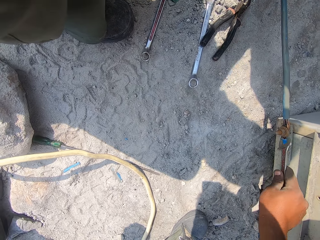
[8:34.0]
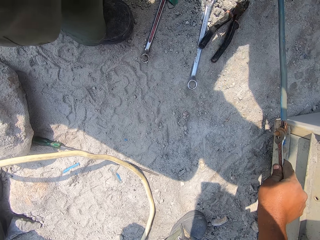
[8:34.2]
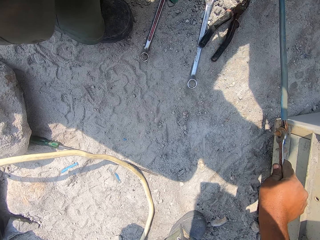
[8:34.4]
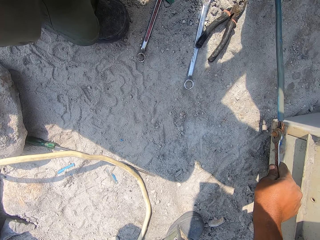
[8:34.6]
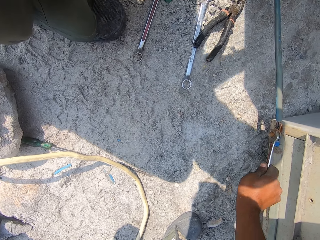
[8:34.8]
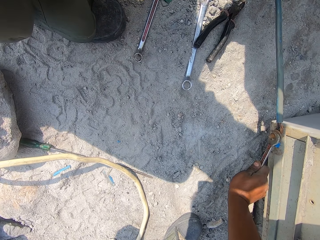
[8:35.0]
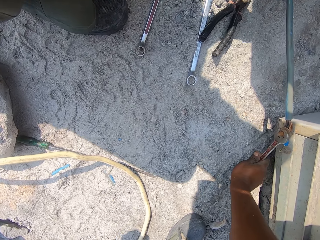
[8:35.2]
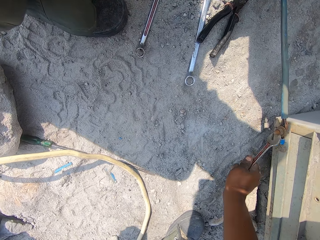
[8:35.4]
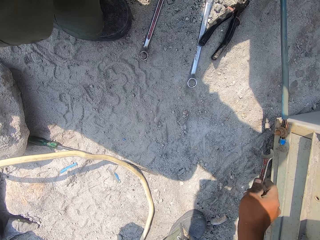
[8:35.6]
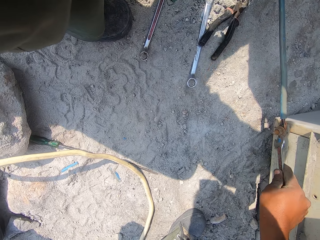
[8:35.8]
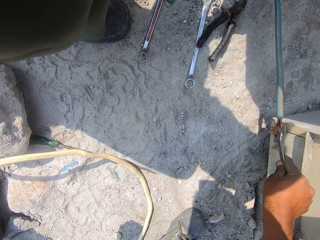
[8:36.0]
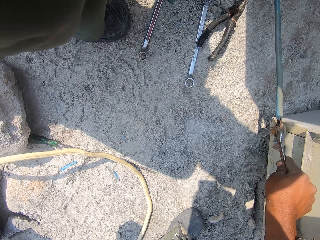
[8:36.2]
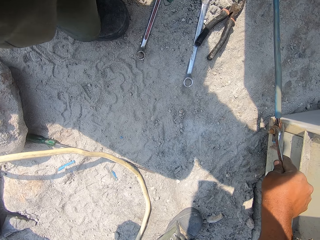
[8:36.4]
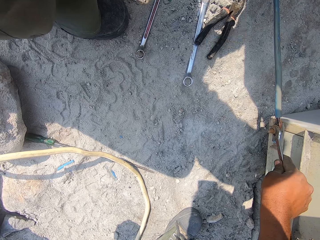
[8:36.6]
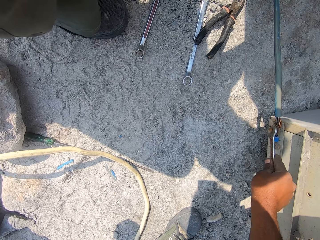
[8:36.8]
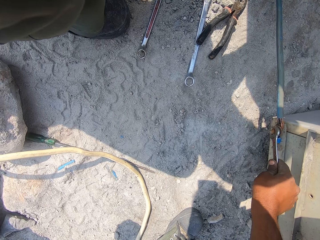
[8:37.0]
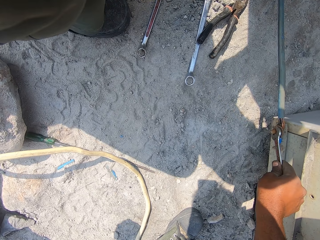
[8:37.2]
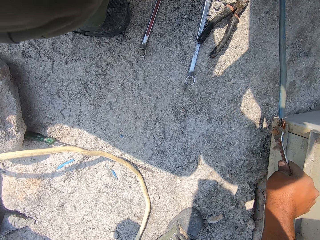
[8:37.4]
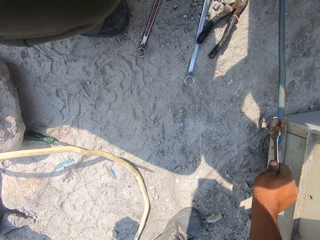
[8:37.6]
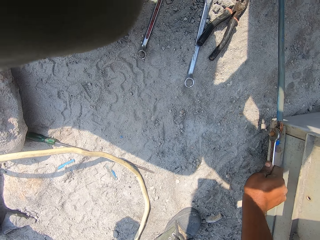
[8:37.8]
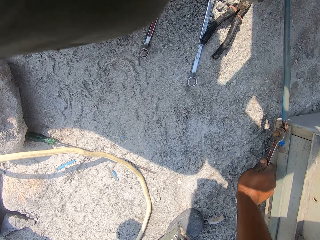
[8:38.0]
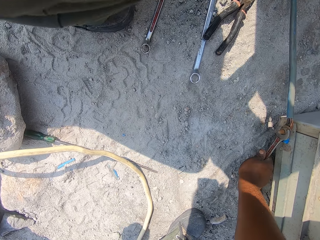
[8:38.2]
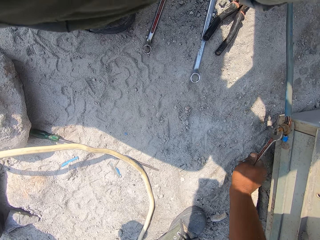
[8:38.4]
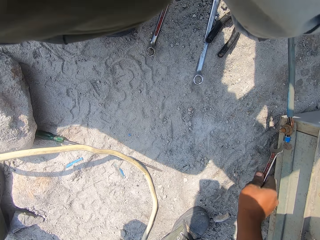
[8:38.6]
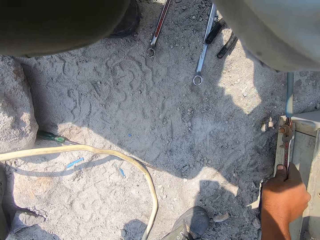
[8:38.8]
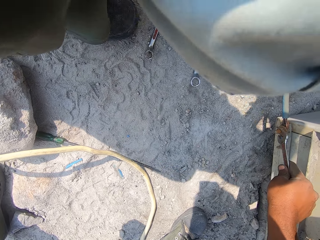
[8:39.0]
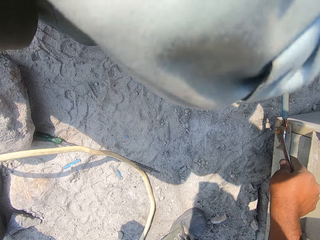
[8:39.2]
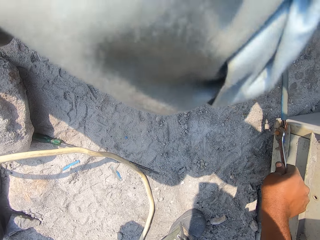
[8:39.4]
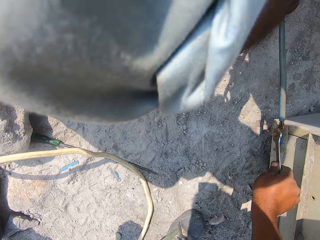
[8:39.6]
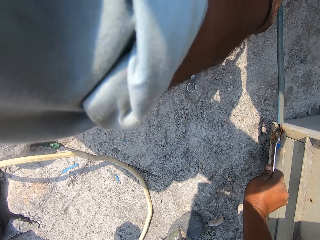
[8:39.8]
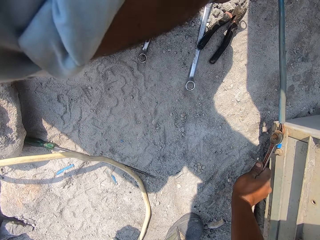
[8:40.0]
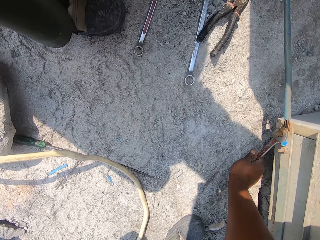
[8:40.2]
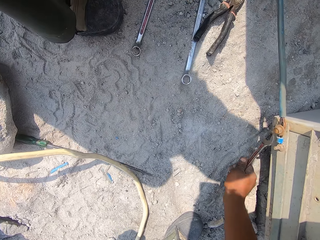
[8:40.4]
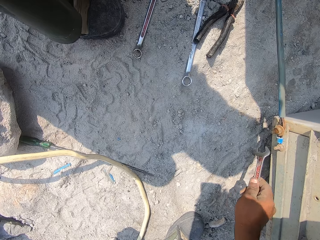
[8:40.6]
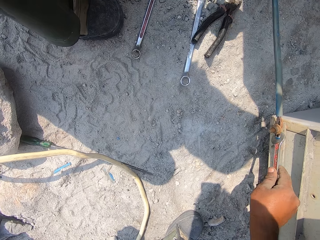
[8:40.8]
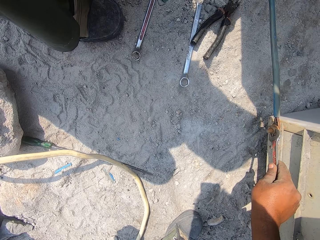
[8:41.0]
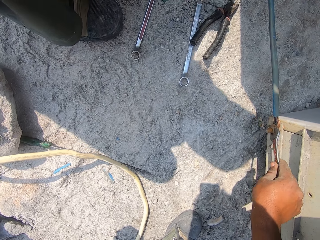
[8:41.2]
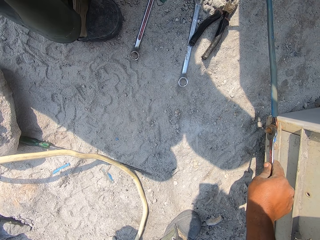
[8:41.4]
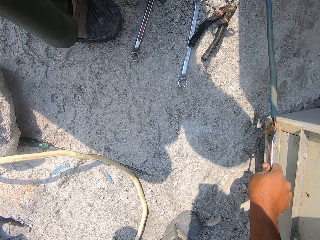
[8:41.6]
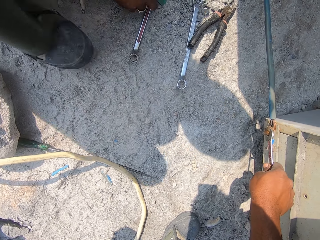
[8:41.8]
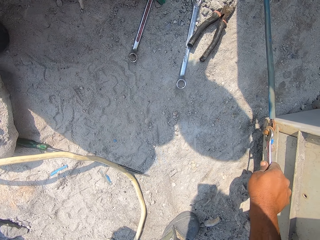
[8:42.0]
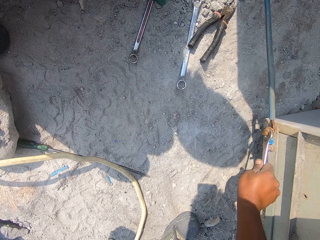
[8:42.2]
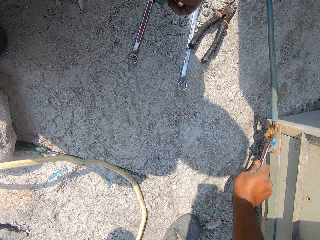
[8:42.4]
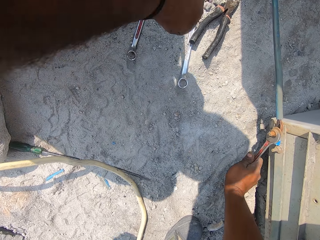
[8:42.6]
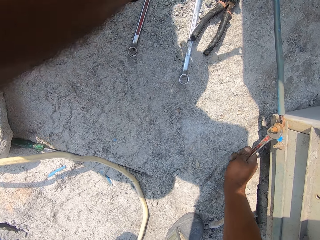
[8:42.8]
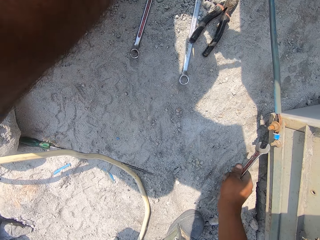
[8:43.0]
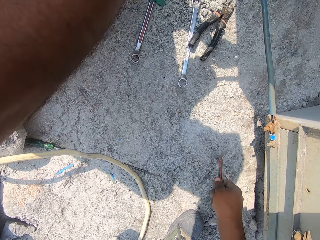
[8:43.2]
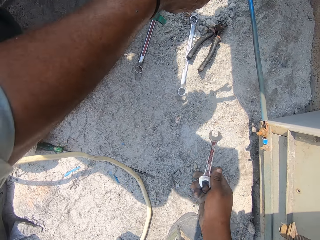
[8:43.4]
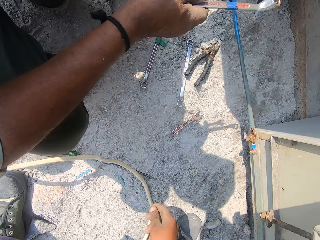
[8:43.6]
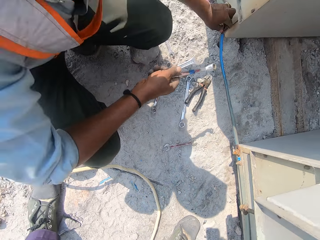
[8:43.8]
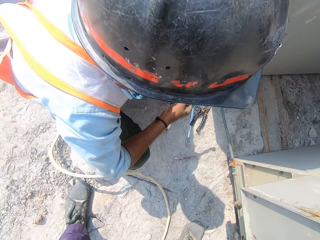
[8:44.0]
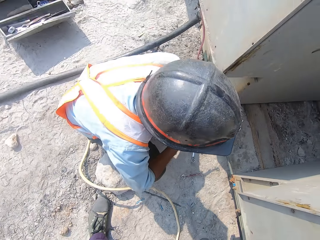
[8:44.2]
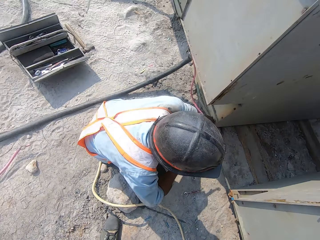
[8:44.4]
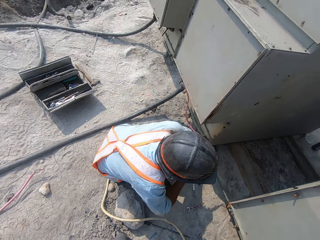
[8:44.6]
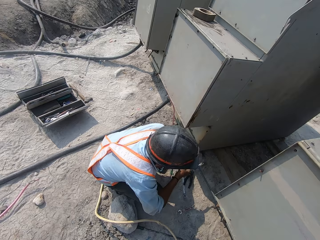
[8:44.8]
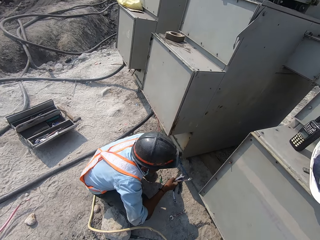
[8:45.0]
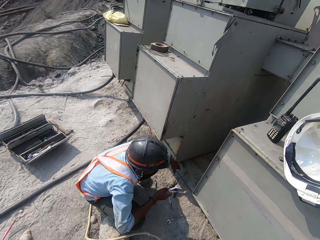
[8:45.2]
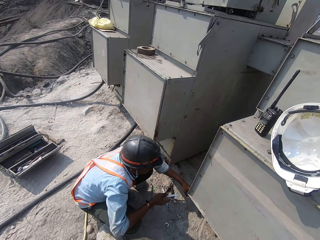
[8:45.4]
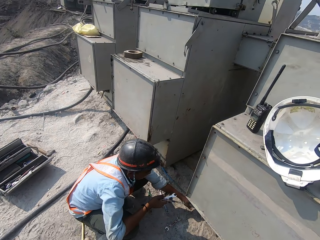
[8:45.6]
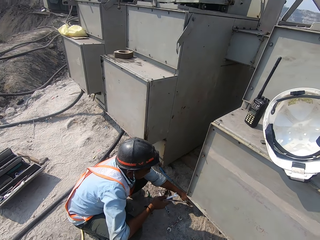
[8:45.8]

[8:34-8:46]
The camera wearer drops the spanner.

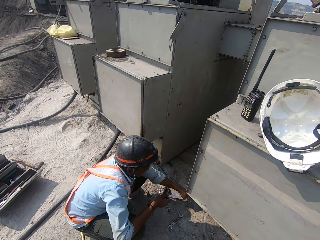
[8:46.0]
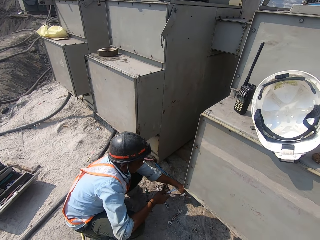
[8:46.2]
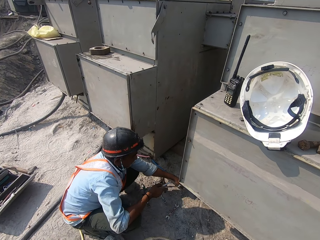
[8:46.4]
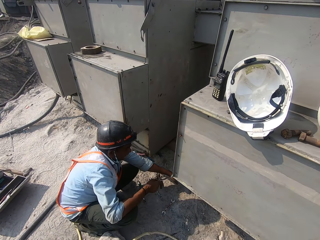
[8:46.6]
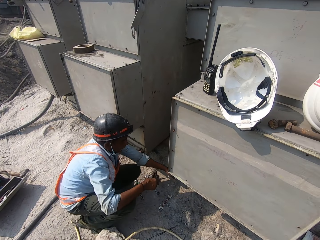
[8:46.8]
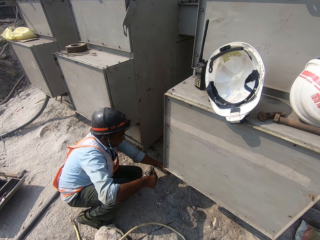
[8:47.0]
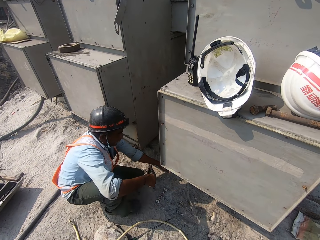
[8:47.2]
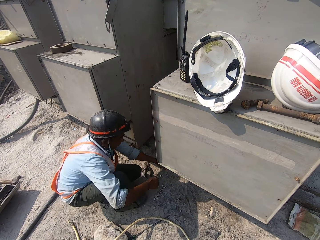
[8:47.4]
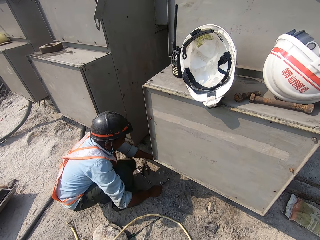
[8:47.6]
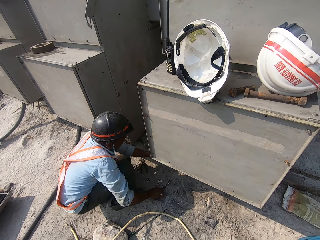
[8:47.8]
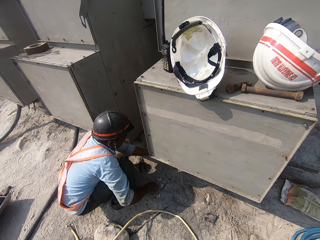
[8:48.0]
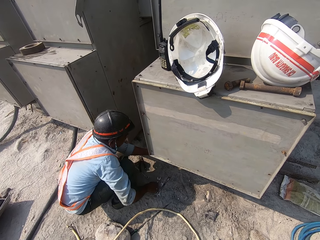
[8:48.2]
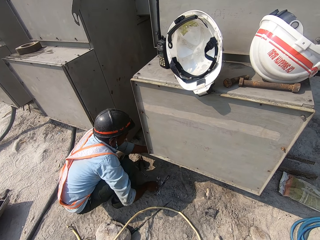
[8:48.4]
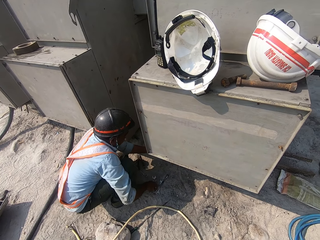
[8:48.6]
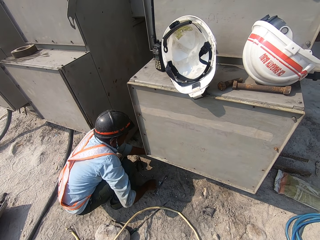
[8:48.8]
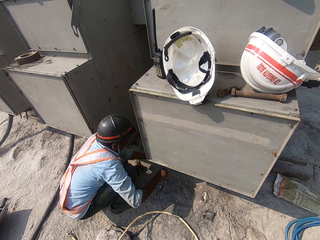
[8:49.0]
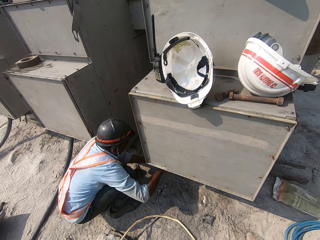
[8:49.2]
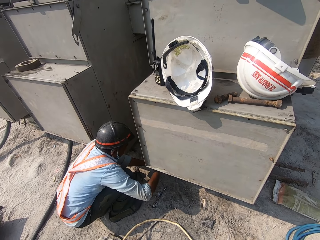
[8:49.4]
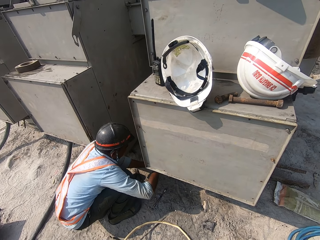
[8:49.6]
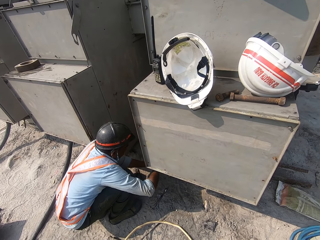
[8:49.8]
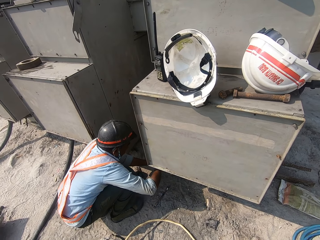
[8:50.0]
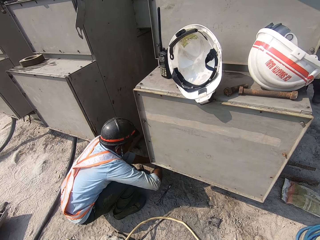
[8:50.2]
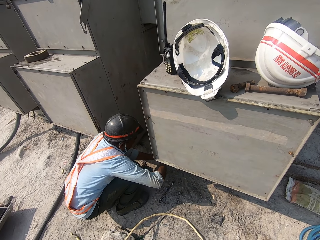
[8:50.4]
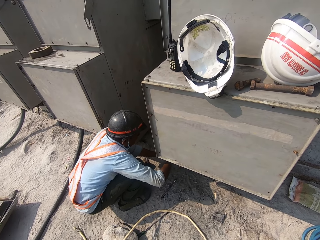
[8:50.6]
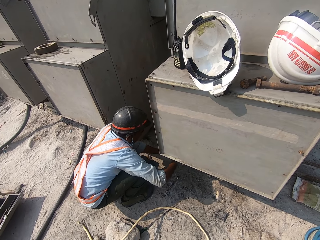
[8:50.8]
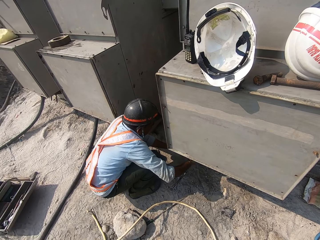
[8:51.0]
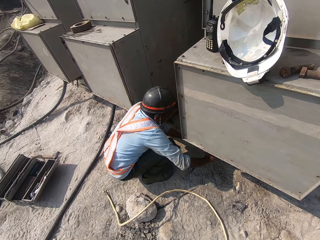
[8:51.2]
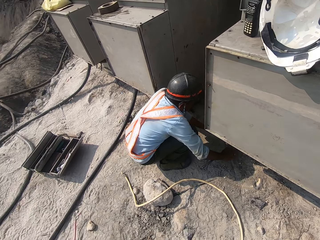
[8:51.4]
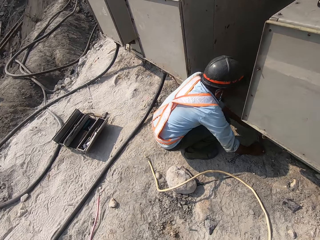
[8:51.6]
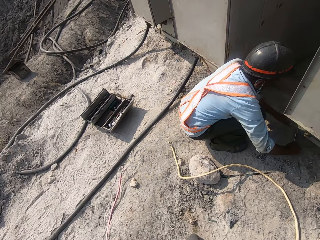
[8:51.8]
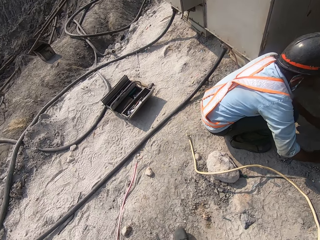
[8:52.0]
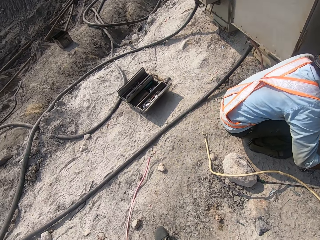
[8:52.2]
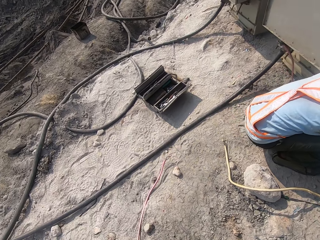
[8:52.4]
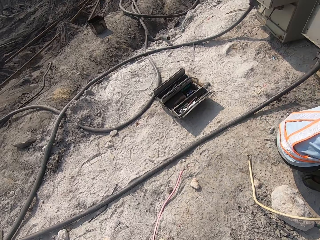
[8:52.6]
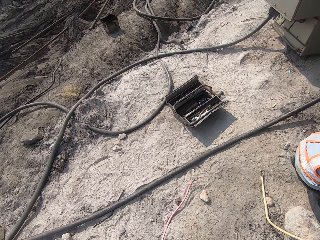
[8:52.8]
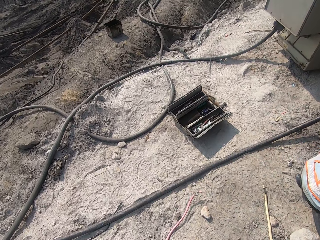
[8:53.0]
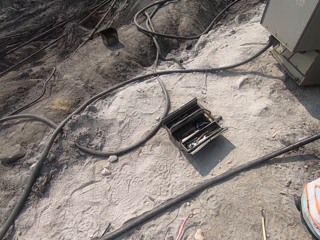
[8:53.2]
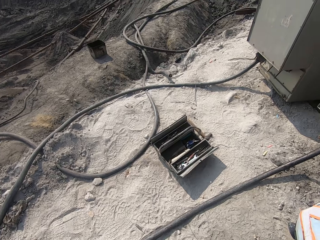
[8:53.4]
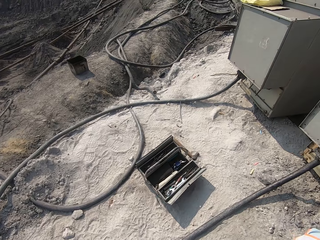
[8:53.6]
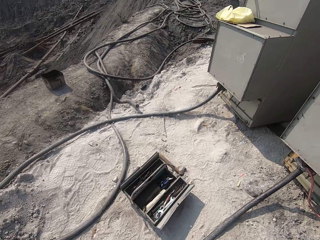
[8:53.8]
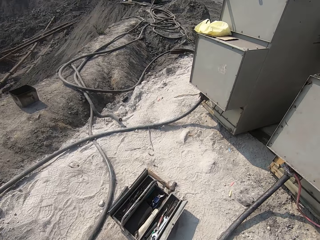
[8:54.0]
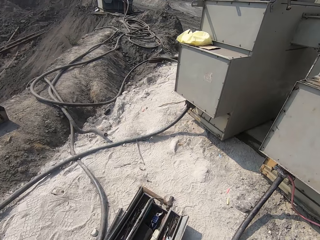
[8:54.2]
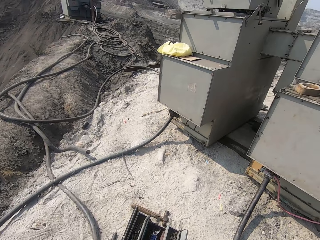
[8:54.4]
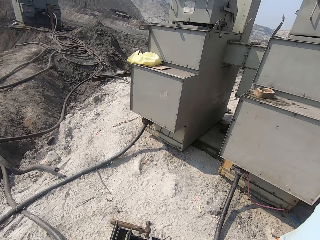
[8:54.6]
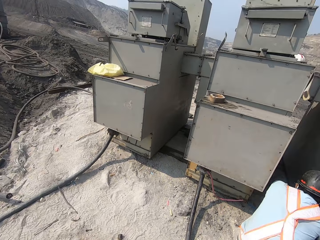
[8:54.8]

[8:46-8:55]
The camera wearer looks around. A man places the spanner down. The man drops down the spanner. The camera wearer walks across the compound.
